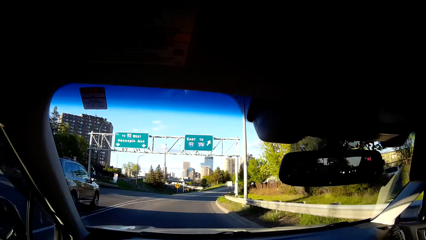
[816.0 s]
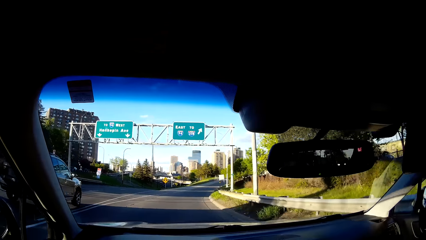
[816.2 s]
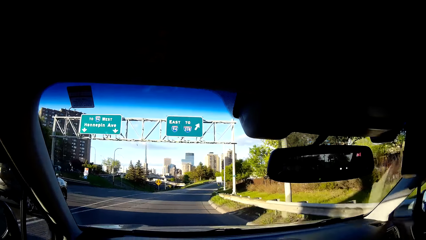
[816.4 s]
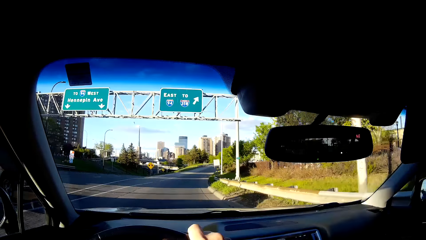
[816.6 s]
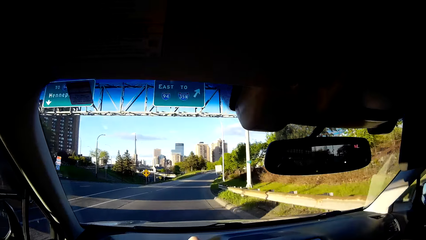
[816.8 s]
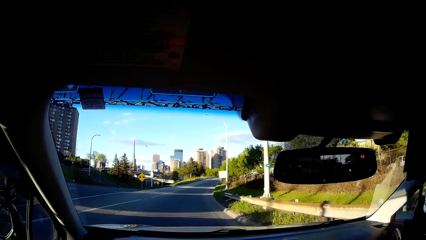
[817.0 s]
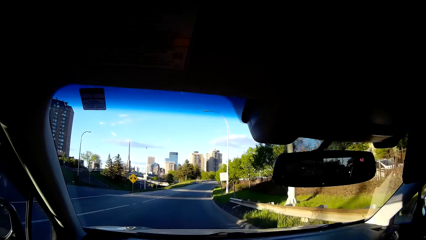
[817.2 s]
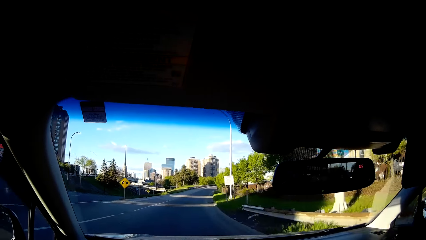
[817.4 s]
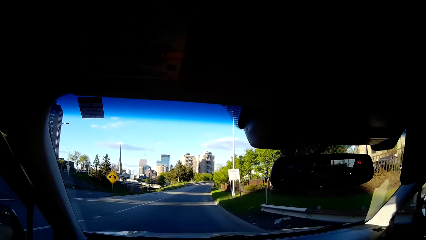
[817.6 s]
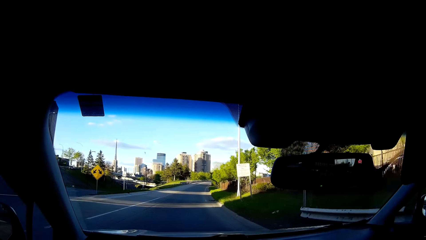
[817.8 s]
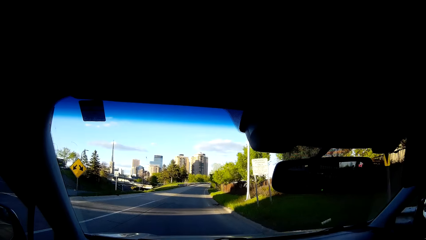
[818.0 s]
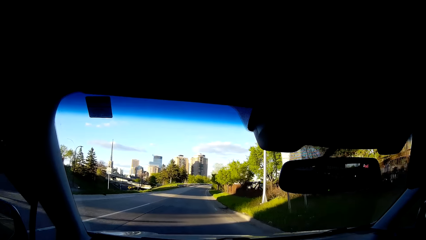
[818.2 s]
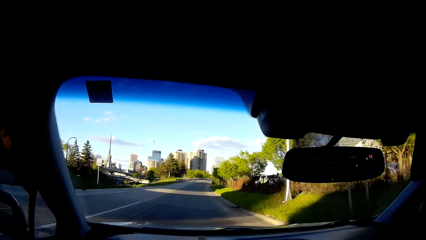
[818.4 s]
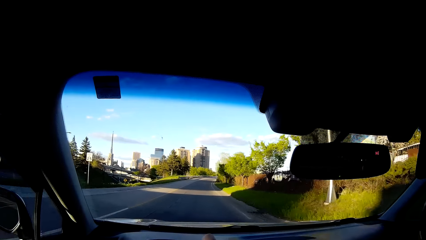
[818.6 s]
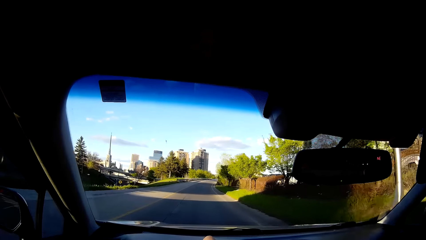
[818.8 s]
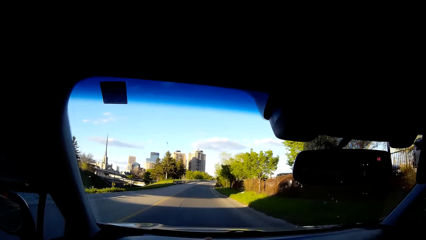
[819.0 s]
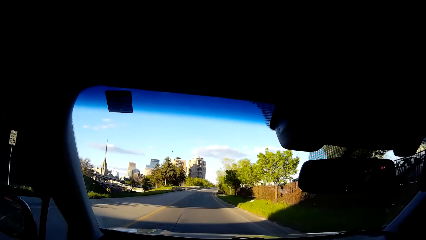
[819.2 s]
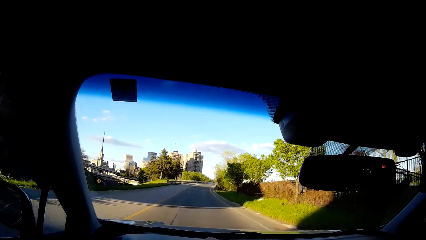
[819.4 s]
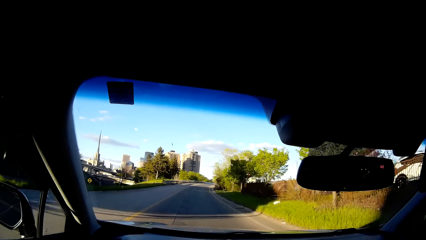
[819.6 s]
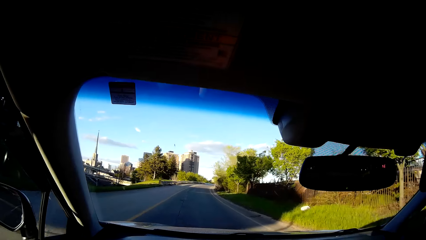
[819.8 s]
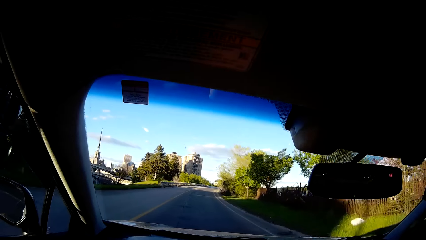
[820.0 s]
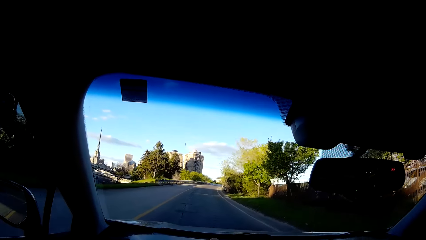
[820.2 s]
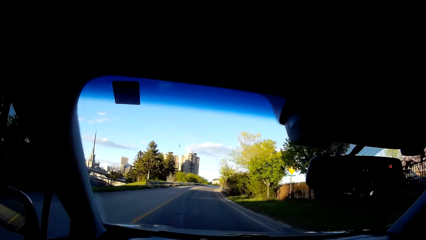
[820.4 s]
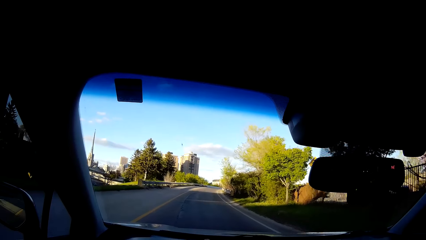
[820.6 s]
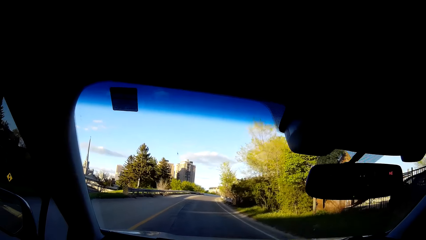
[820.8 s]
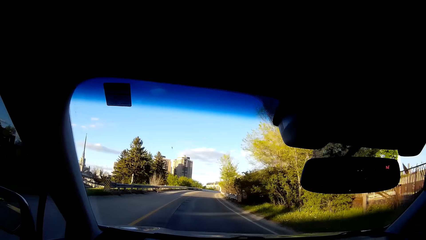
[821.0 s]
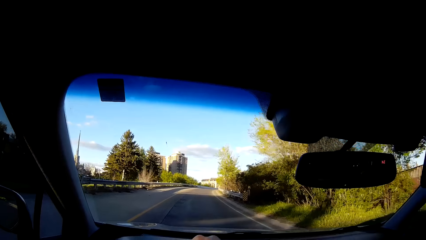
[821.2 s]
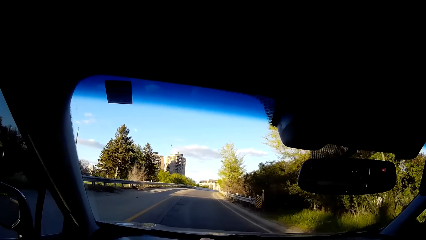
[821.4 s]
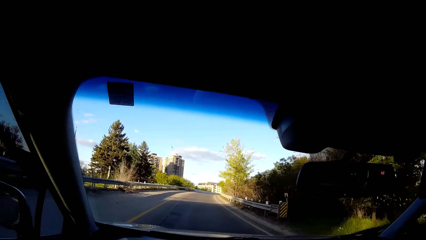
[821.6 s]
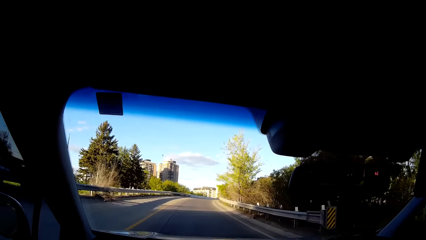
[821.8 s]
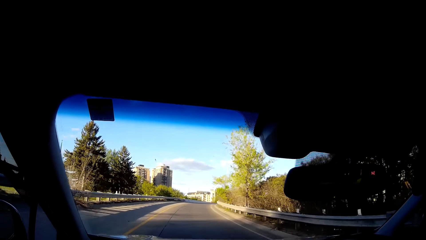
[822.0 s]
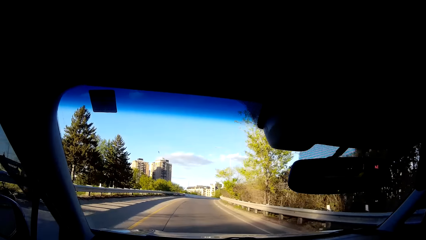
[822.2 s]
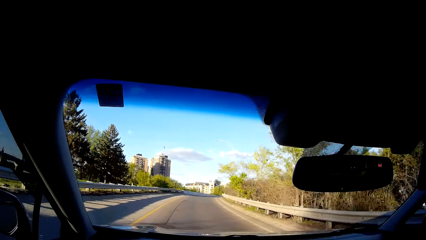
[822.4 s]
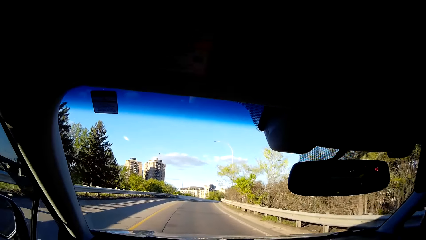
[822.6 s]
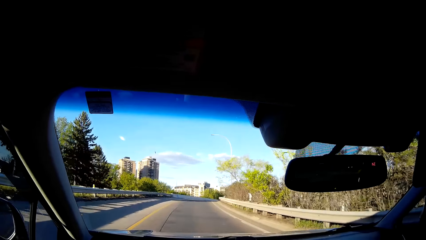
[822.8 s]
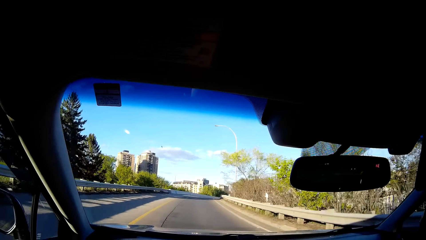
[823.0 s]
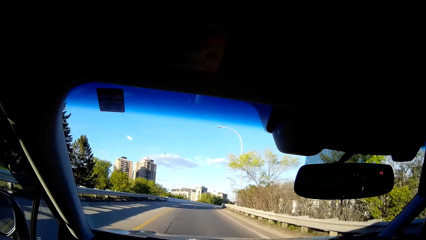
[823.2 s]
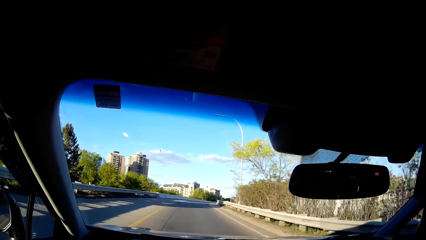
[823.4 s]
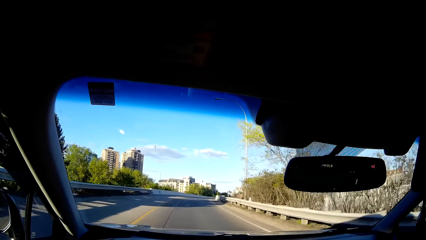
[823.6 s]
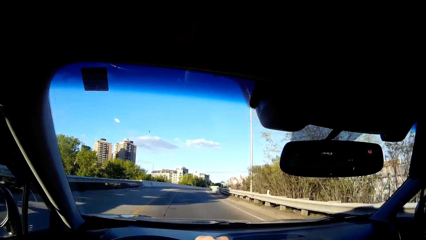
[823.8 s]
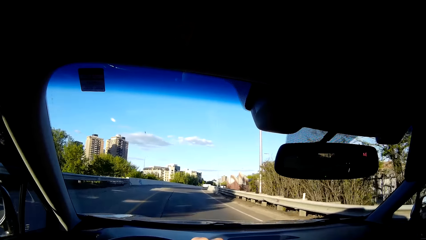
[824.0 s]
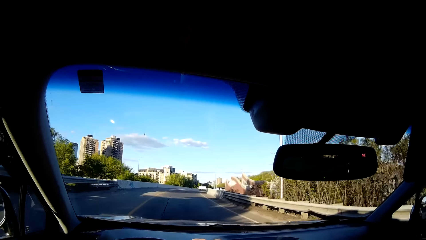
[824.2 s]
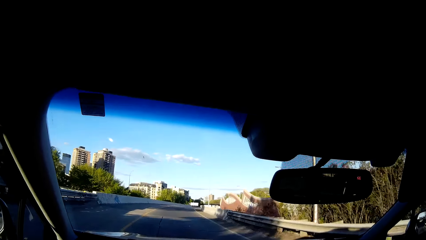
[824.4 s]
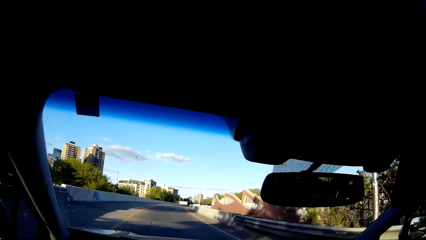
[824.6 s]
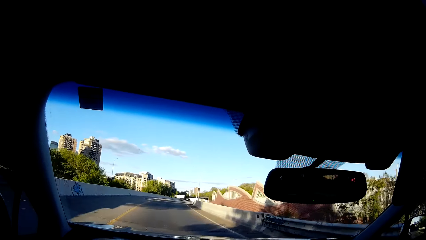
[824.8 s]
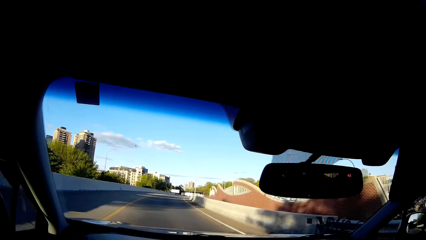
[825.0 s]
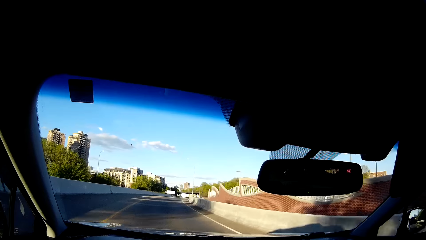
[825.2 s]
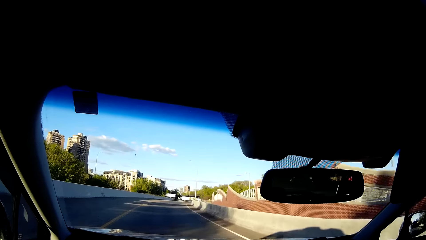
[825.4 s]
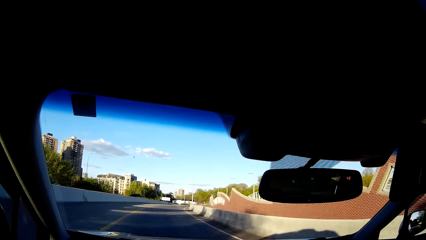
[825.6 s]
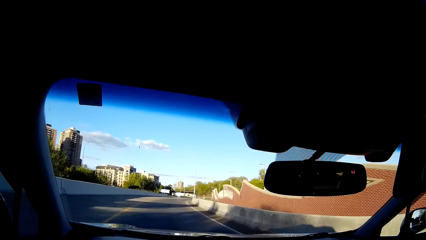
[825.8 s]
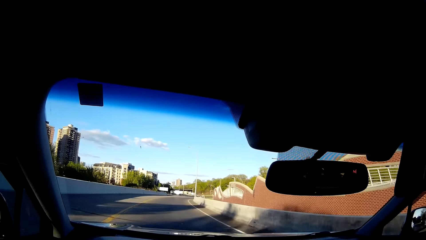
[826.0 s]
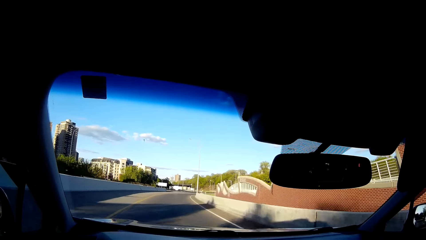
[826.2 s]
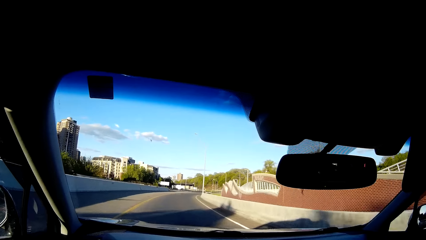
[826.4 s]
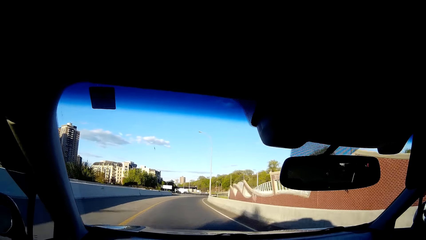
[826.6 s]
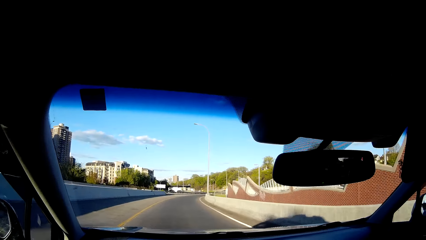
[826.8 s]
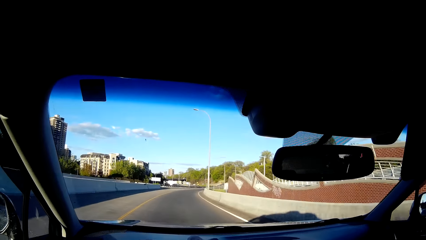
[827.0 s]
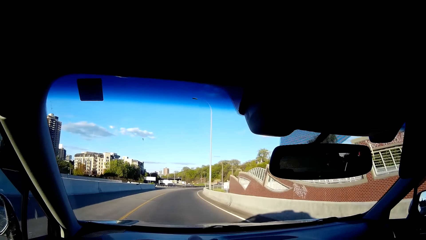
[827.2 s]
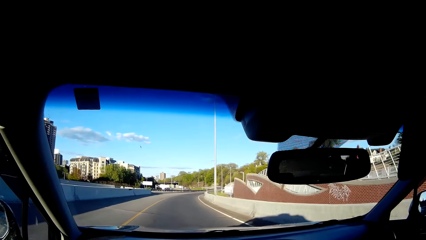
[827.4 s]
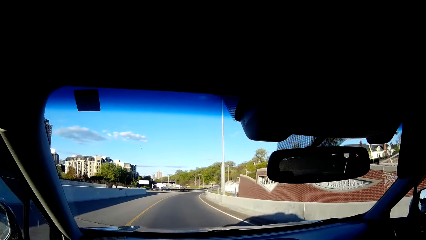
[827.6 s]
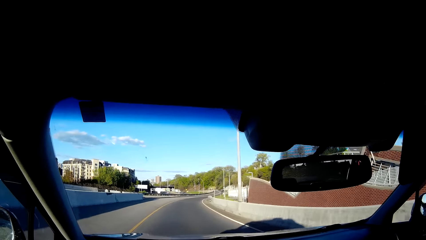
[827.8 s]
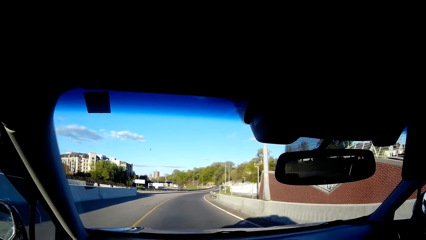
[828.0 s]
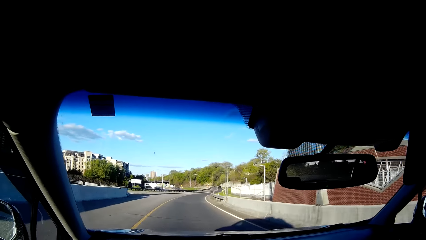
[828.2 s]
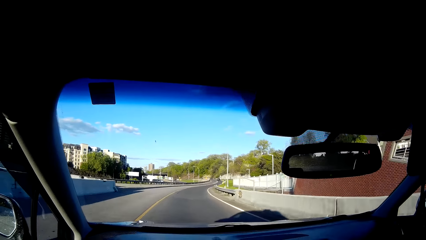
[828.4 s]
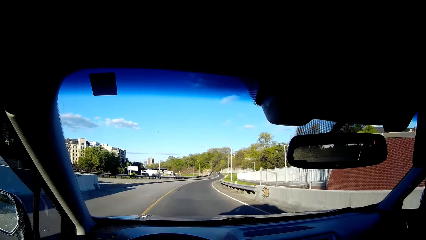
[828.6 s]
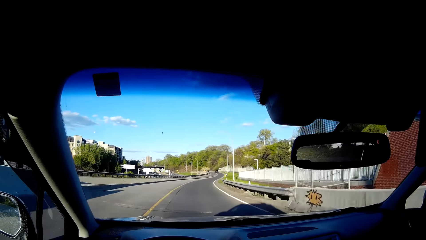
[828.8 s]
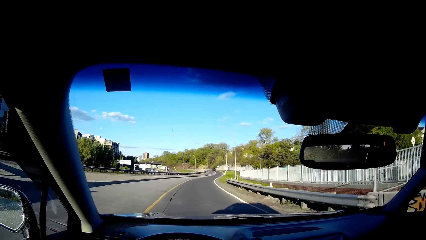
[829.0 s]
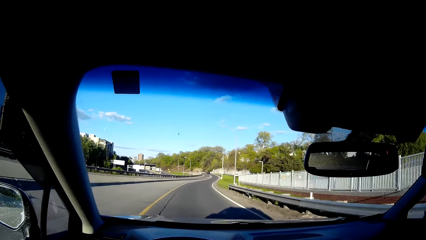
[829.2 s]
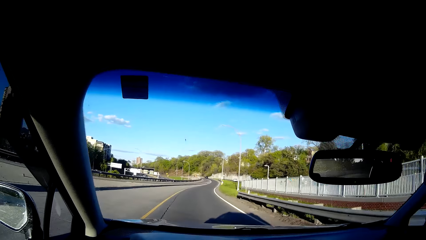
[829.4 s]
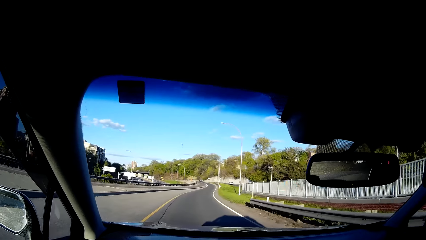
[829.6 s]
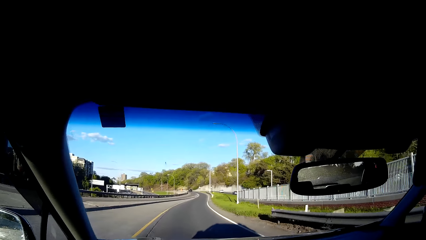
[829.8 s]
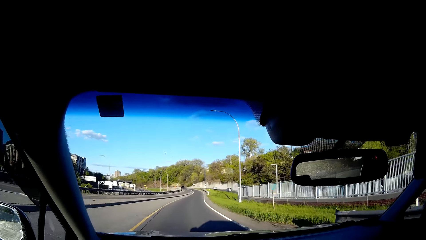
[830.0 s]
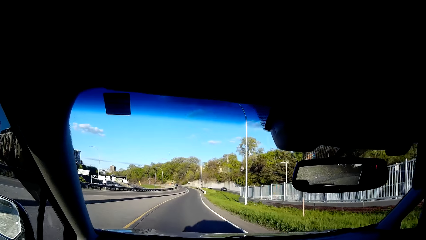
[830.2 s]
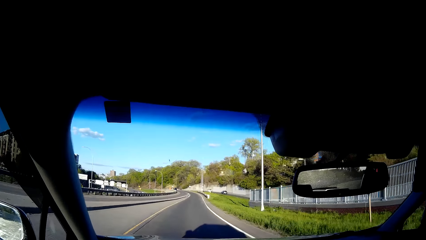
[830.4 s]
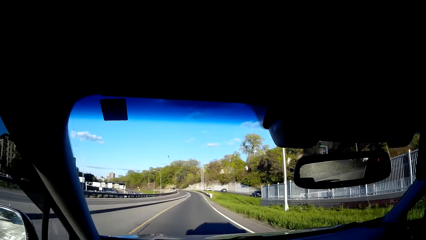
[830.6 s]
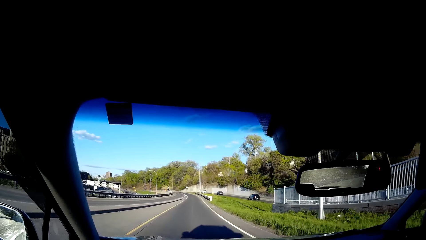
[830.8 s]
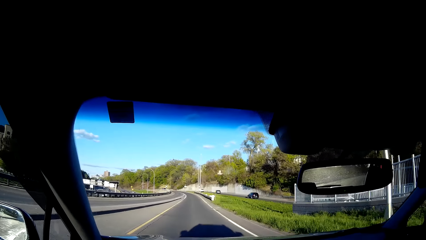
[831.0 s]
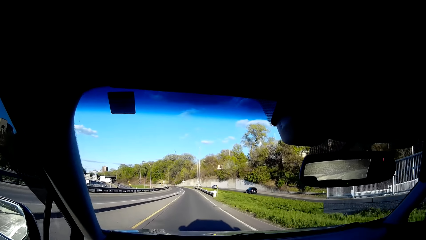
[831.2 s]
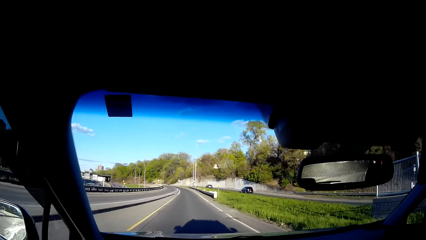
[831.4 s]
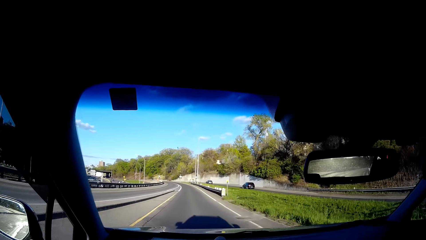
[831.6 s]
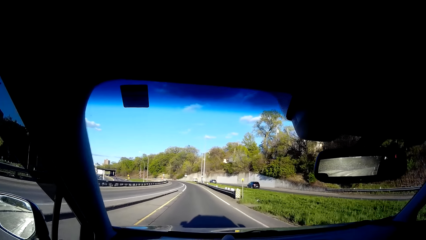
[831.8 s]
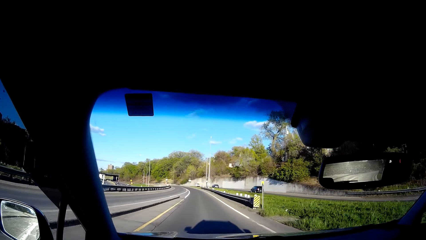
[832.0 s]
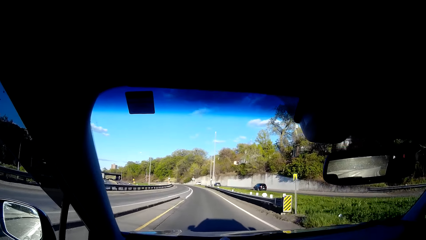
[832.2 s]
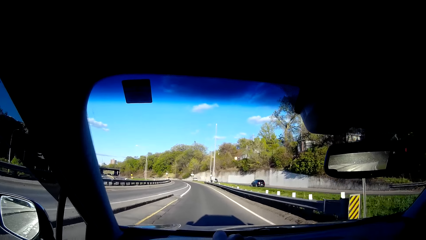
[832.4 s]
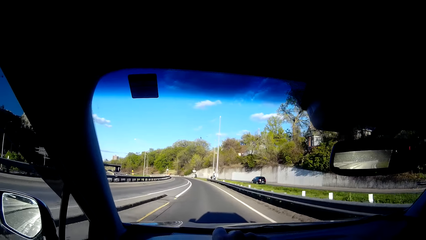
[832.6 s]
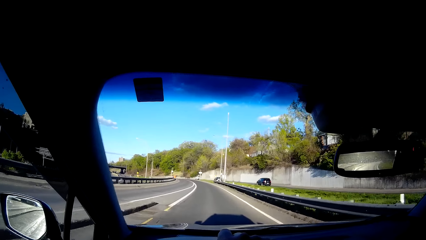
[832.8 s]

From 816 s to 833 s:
The camera wearer drives onto a different road. They sing while driving. They sing while driving again.
